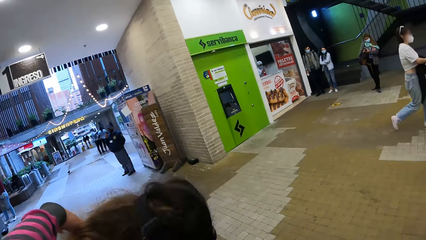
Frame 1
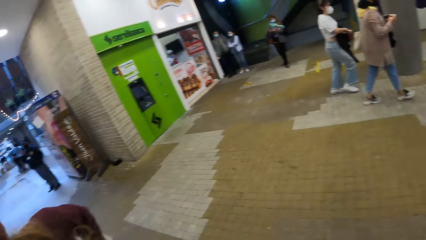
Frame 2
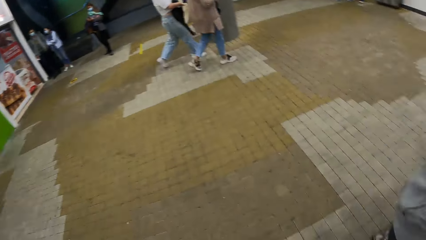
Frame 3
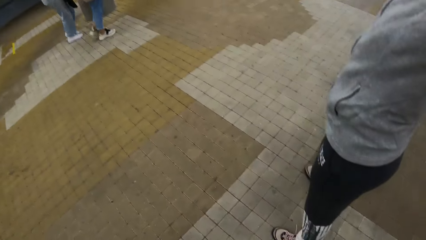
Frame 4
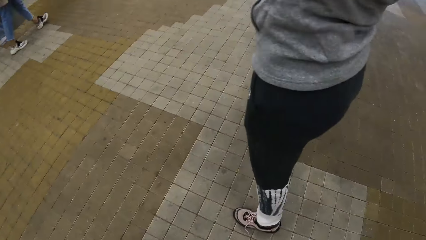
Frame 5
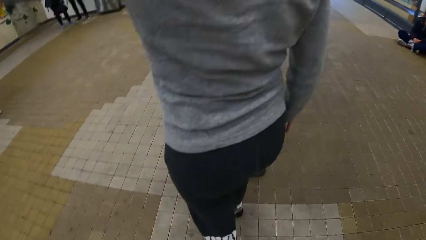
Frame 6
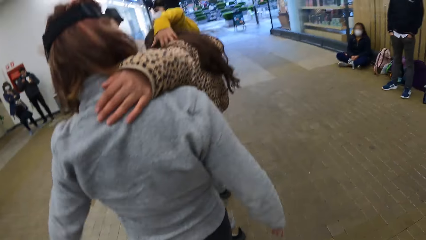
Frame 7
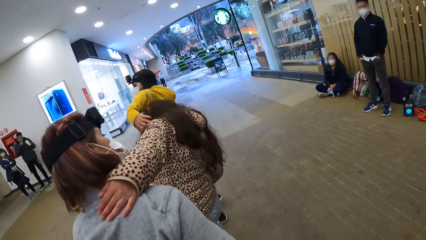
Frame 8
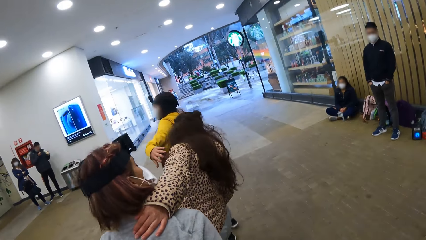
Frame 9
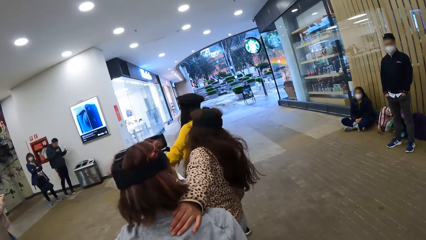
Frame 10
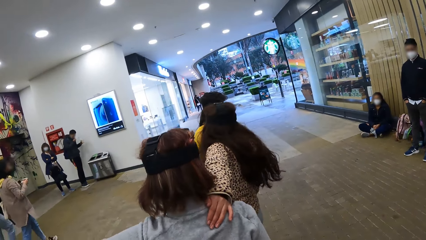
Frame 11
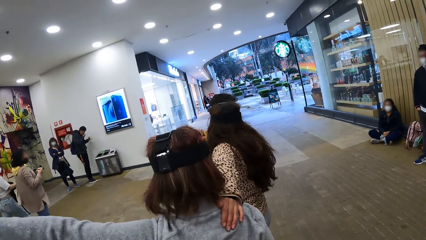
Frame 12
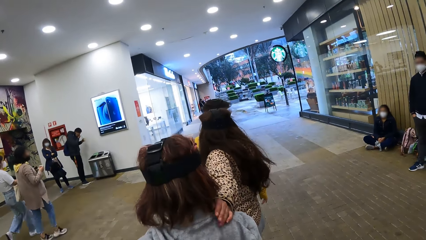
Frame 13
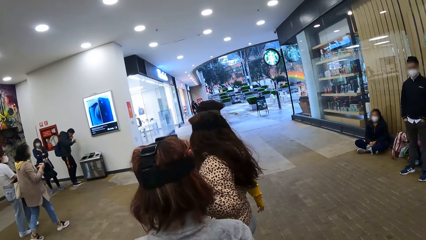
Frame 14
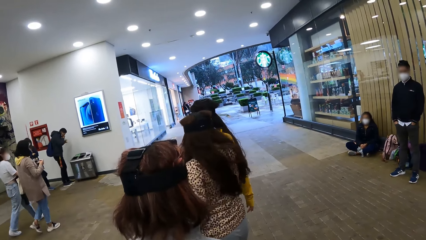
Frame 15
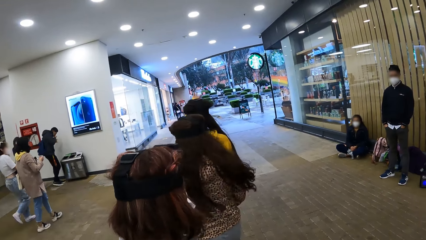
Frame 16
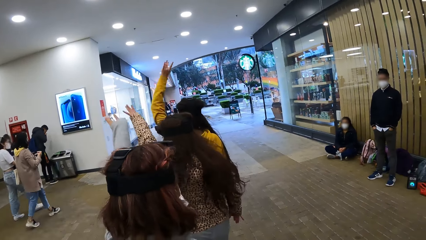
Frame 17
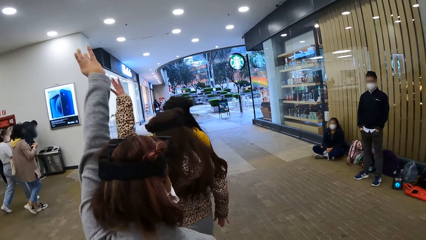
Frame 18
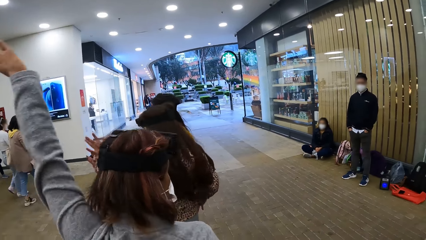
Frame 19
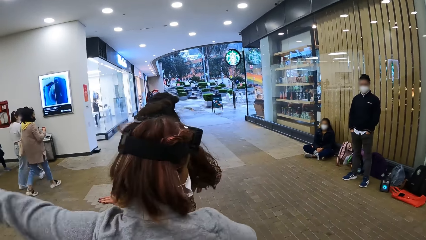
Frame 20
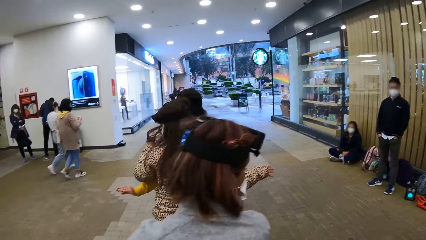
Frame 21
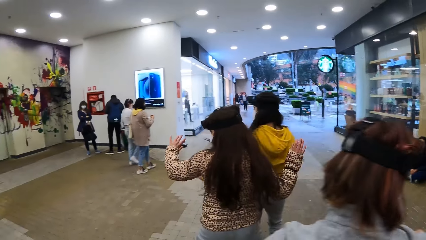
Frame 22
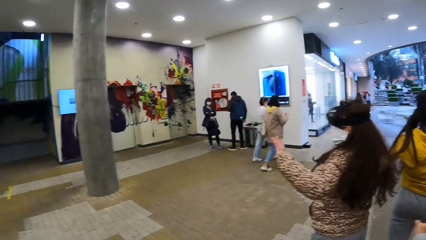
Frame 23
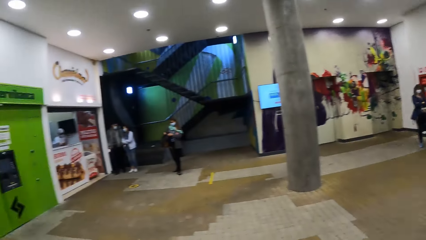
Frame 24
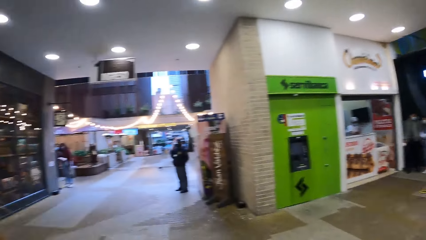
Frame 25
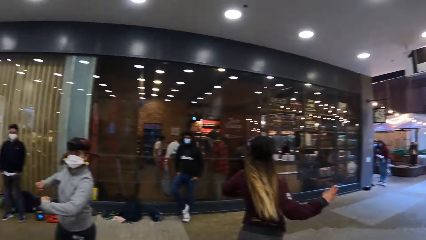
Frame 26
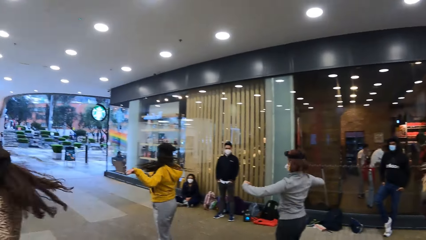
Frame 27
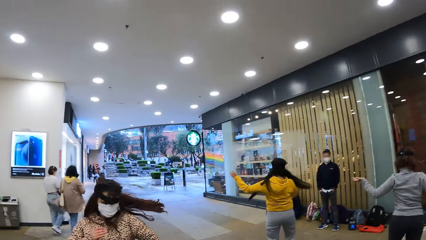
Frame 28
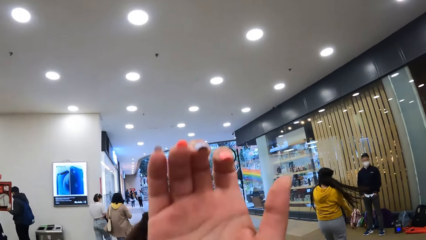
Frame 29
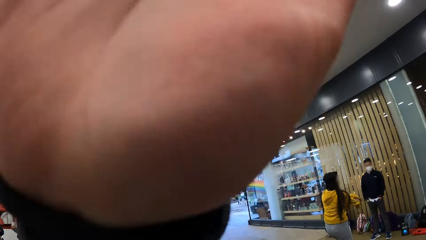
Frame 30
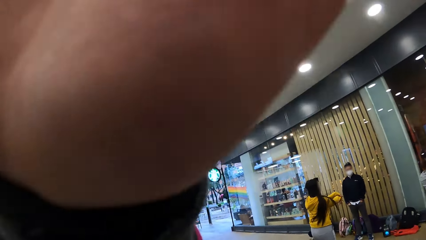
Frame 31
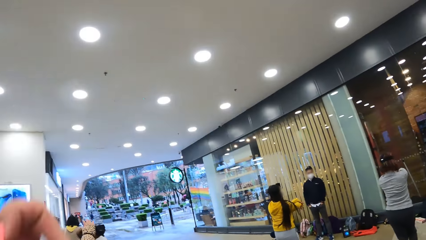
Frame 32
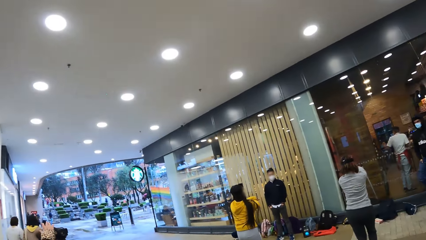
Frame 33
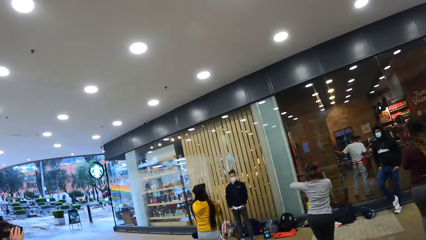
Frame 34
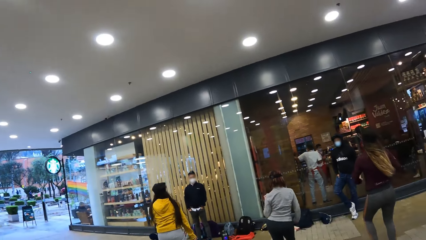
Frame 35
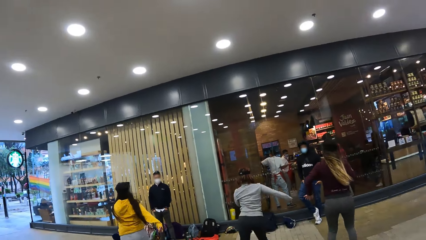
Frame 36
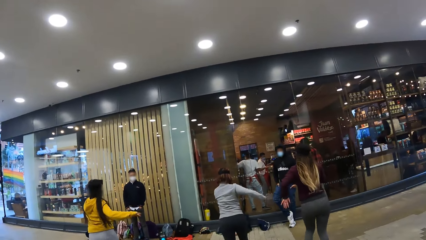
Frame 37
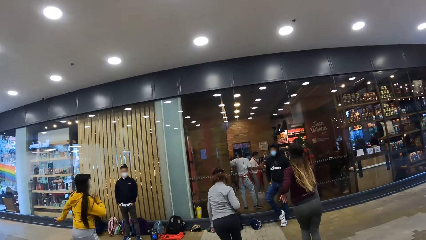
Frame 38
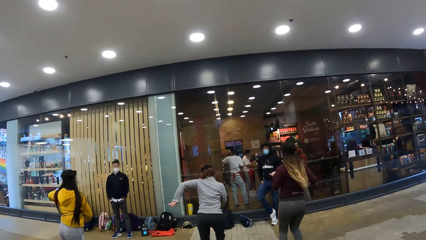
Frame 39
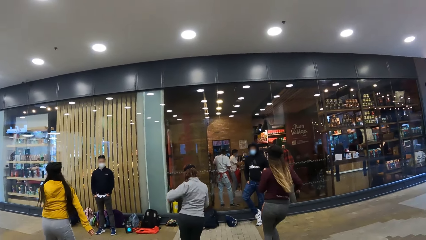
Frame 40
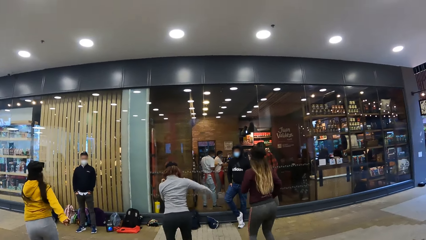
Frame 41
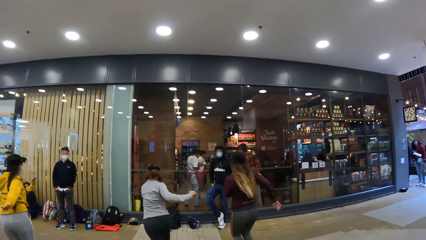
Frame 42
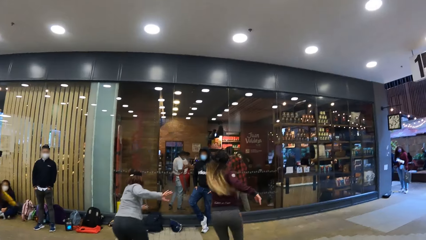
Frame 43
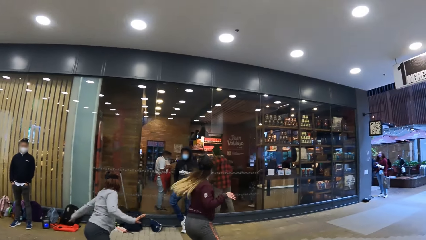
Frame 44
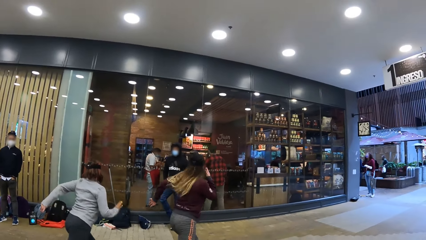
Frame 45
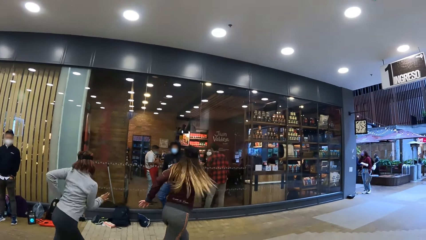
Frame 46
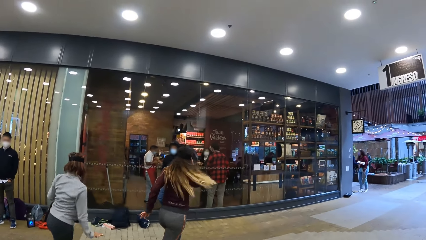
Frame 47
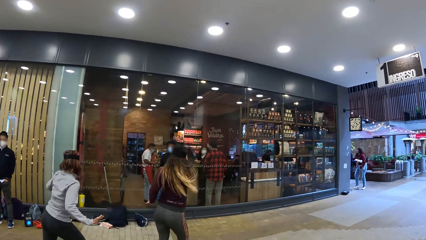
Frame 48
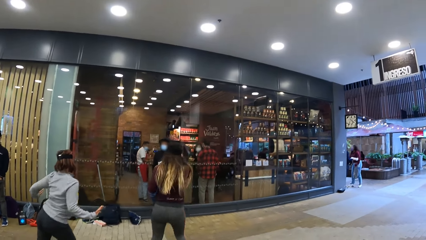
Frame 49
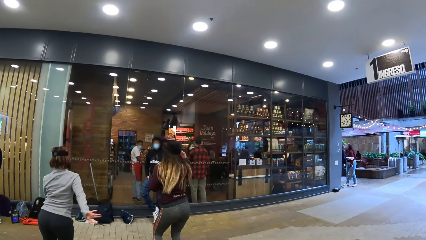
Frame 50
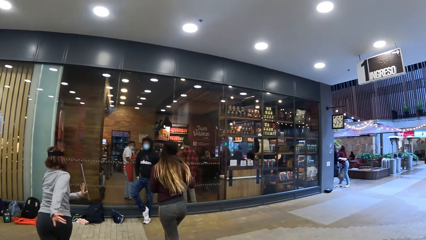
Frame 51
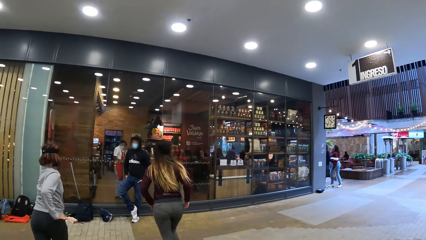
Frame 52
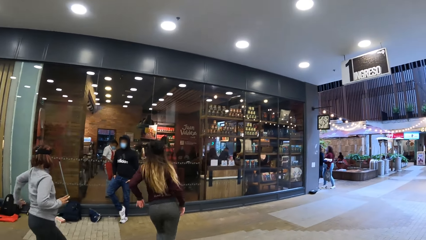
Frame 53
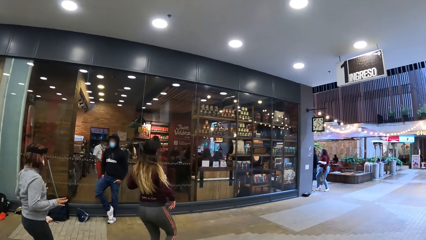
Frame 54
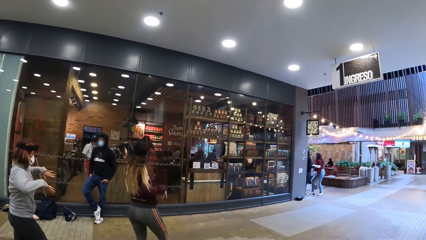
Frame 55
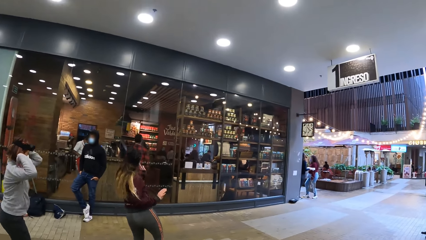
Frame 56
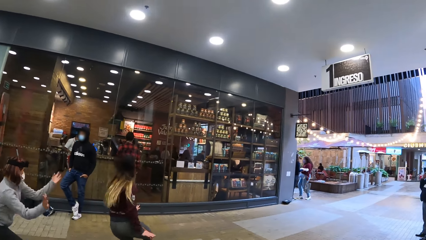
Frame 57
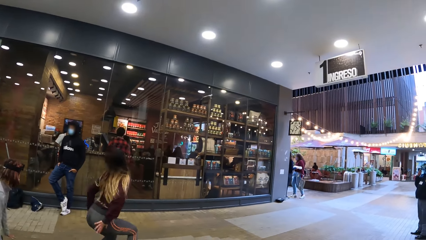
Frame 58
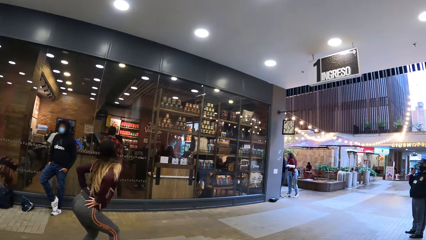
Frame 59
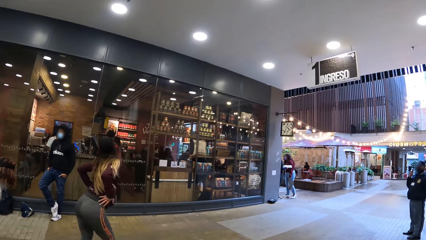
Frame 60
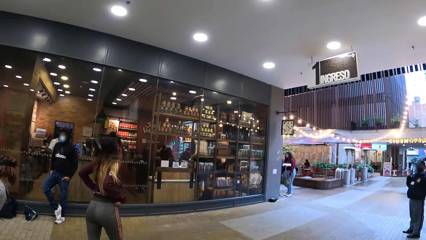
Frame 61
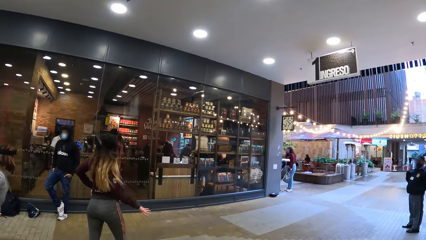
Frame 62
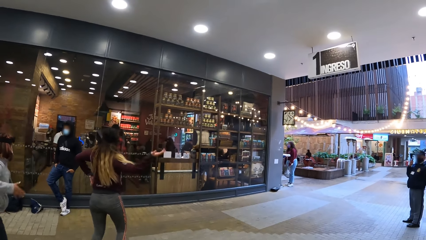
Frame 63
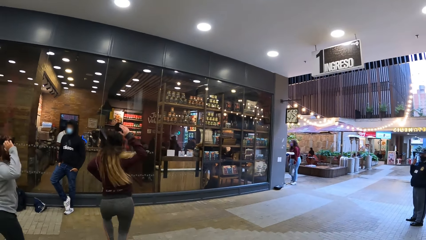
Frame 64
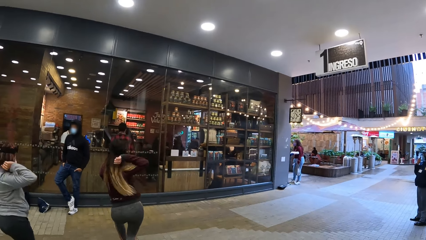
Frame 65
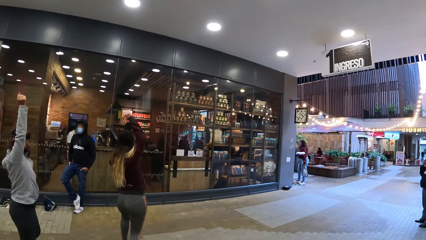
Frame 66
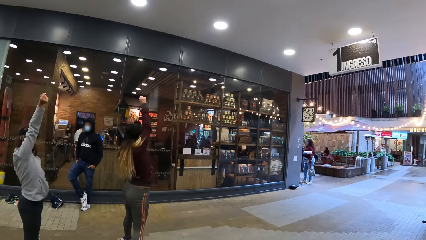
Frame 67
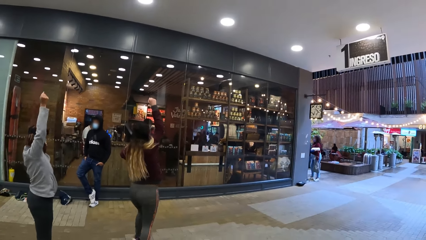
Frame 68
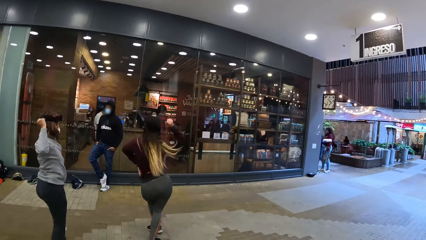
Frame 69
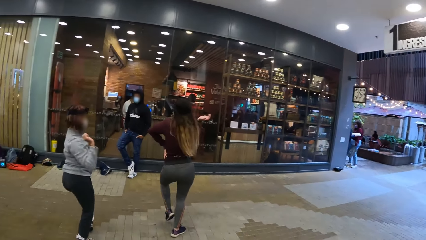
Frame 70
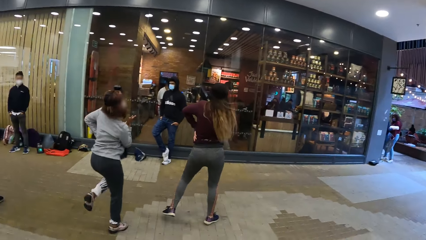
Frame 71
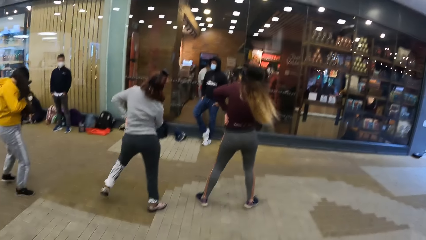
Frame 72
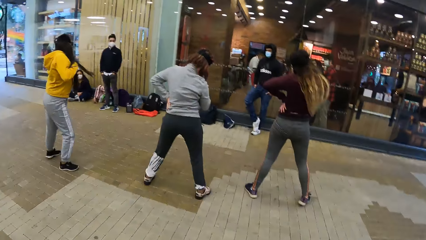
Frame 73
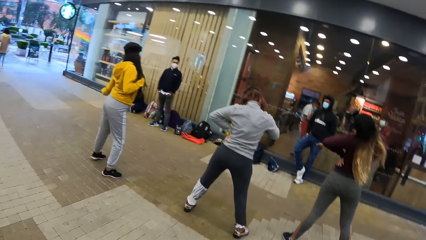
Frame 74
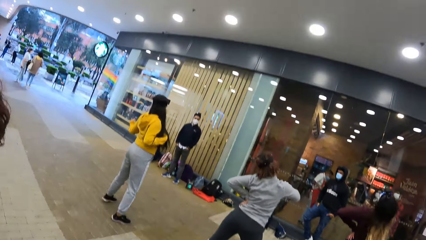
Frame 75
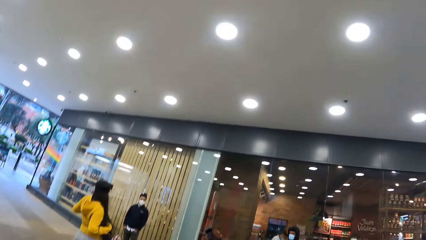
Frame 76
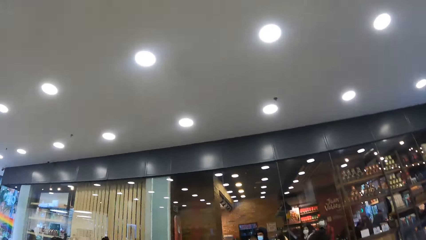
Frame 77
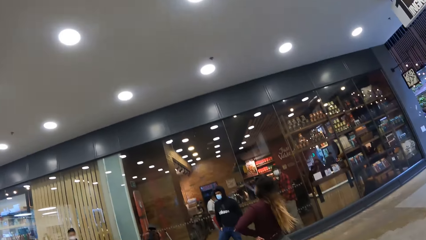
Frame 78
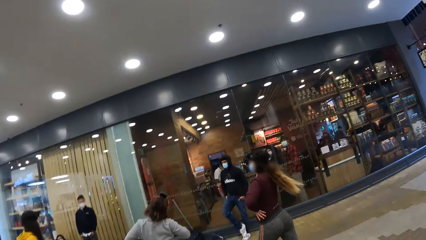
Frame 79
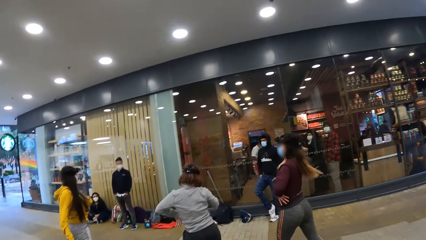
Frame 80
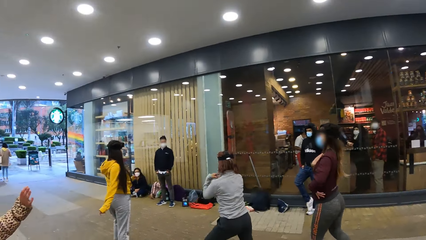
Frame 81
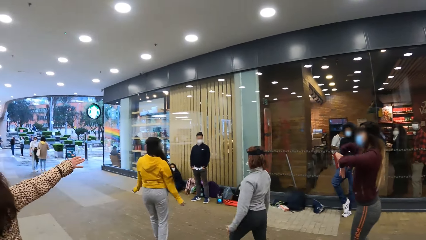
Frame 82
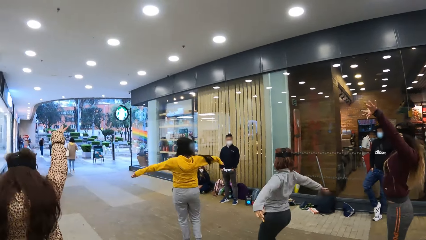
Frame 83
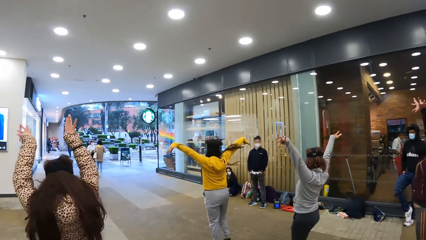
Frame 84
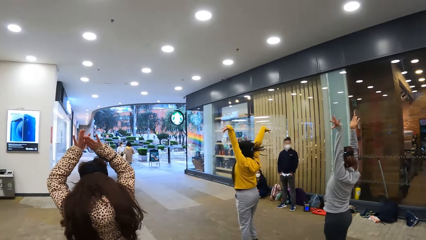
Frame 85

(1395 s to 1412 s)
The camera wearer dances around. She moves her hand. She looks around.
